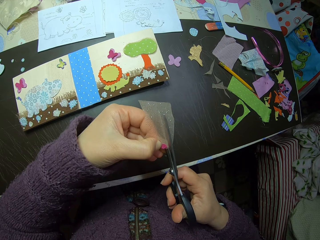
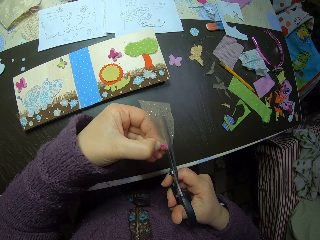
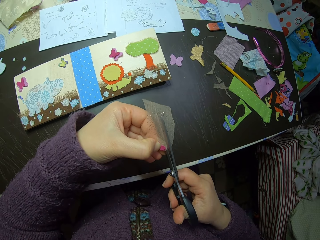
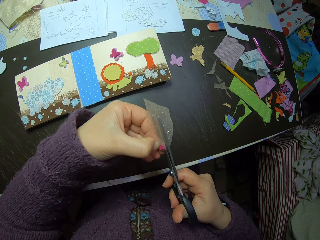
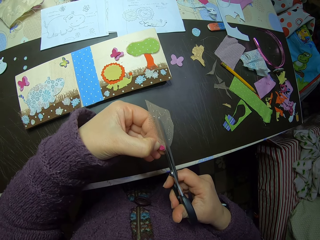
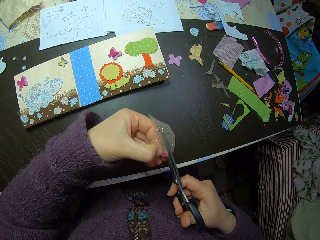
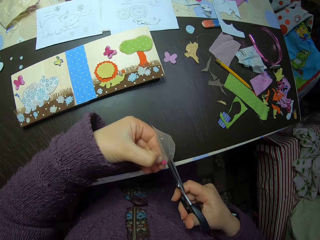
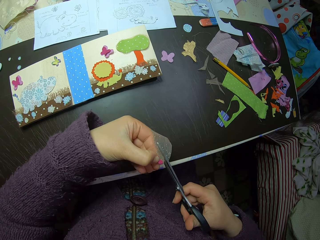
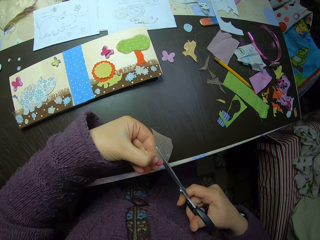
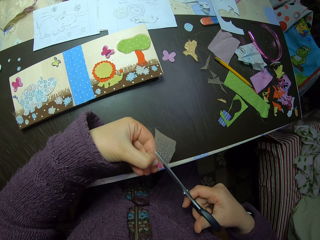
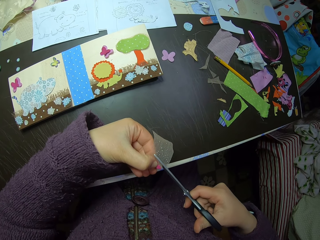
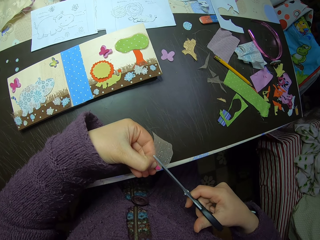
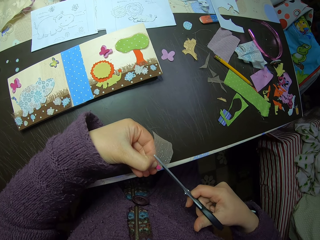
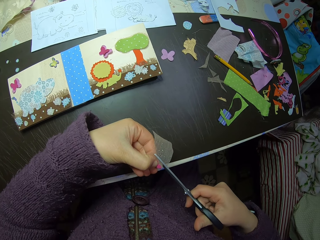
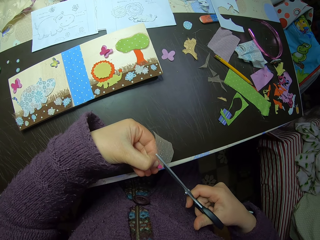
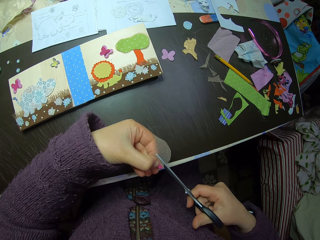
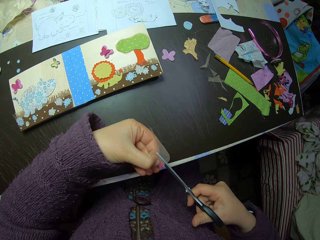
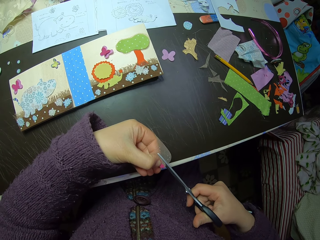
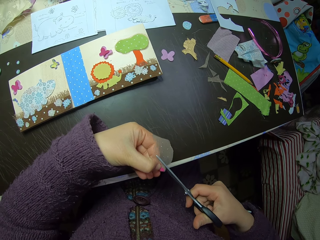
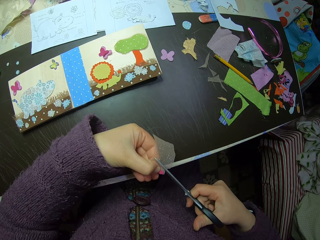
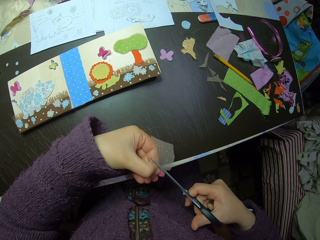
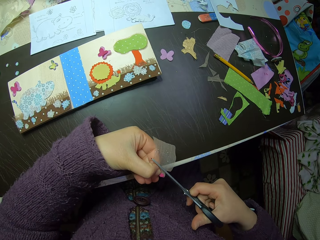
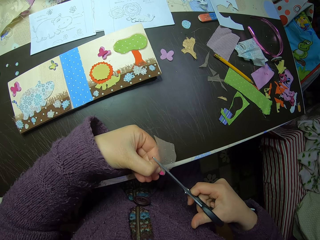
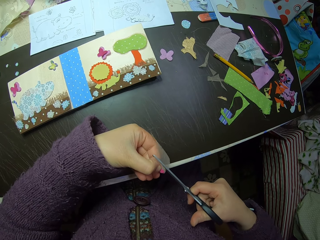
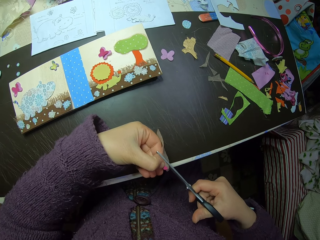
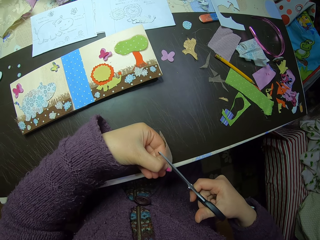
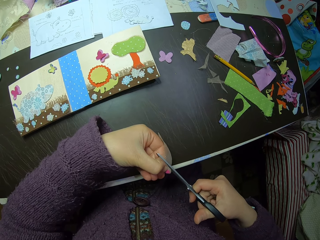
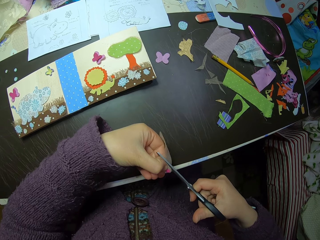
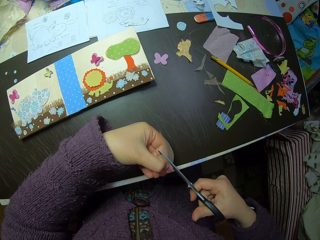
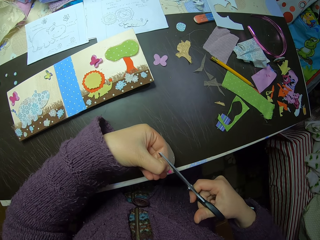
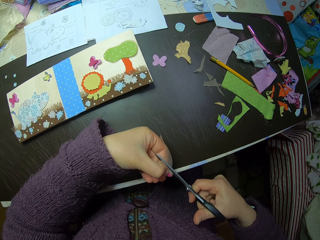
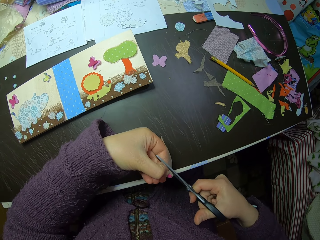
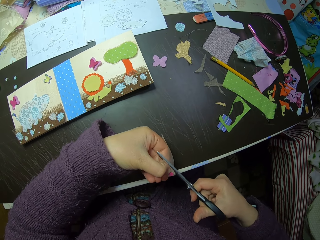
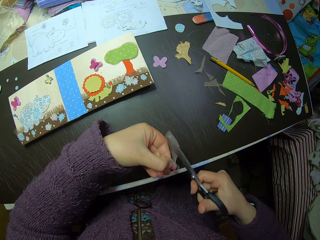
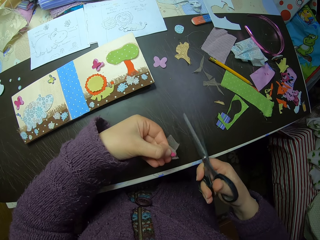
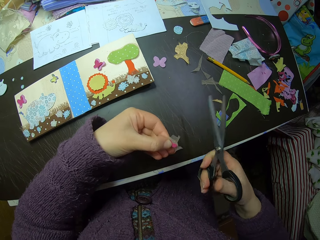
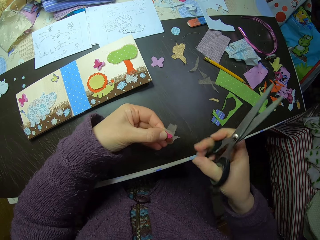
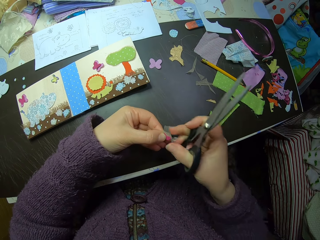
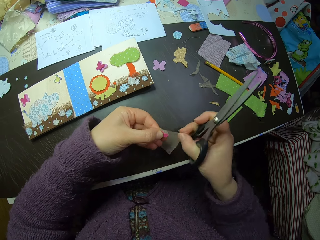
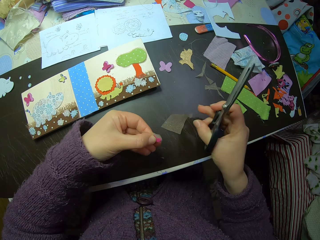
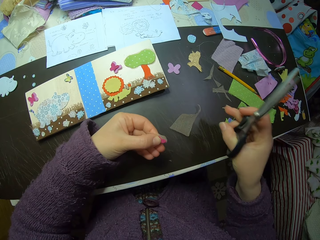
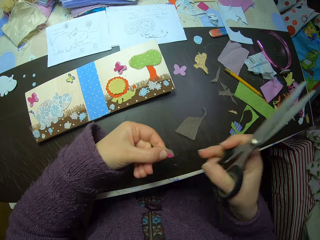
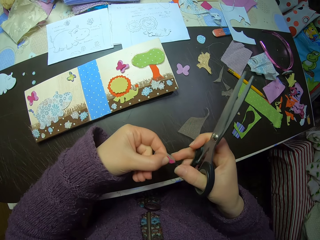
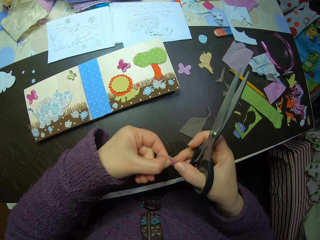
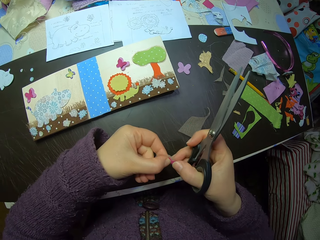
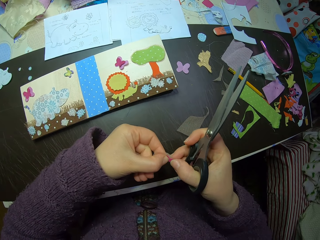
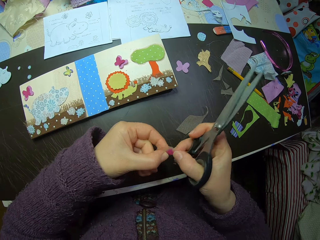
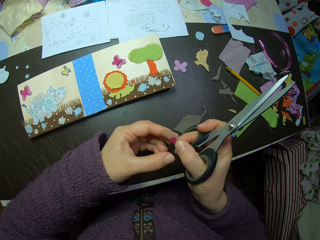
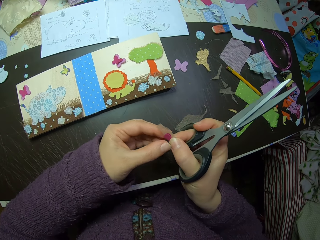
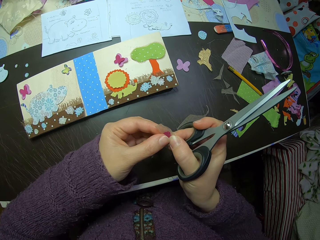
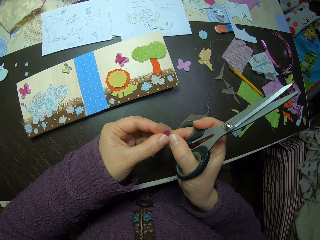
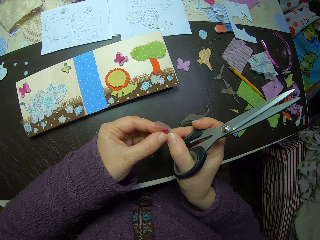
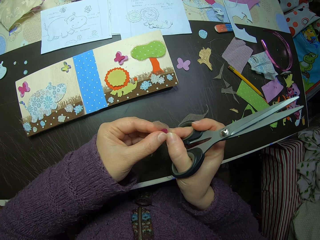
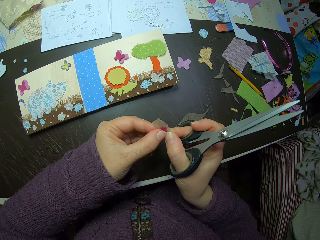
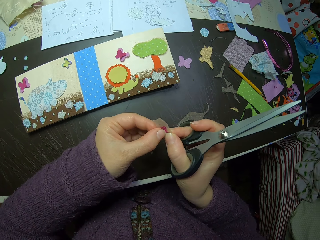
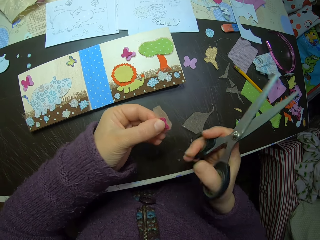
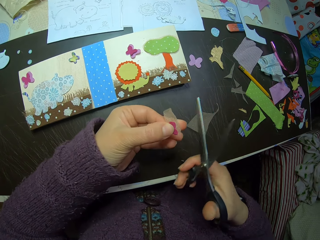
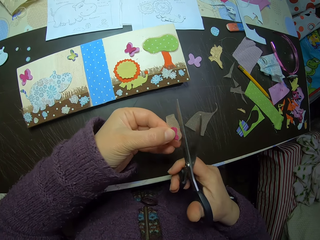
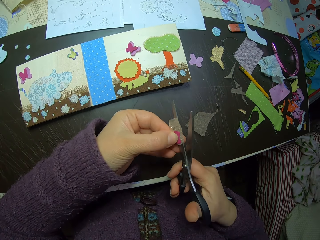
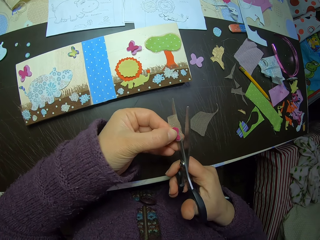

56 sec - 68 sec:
The camera wearer puts the piece of the colorless paper on the table.

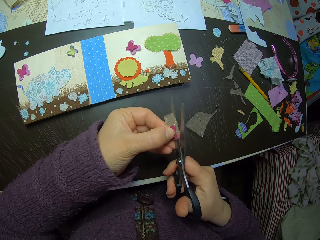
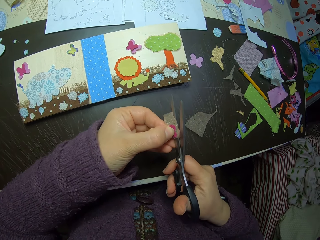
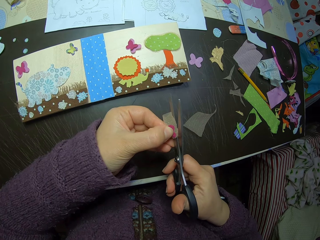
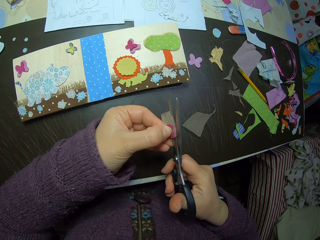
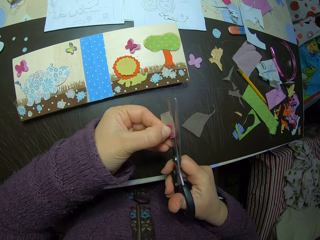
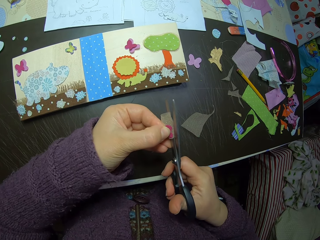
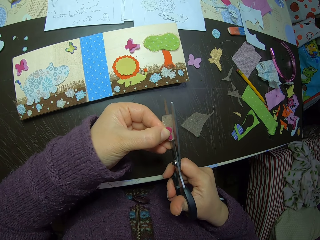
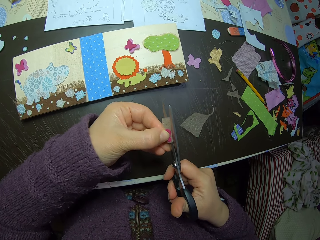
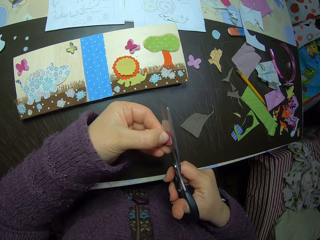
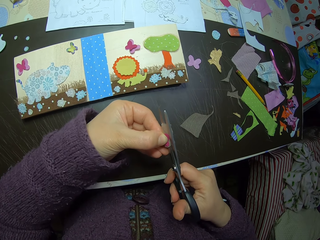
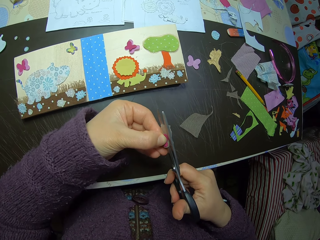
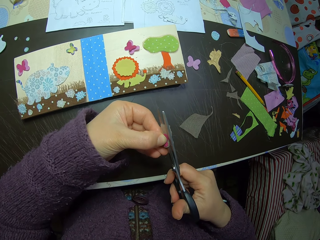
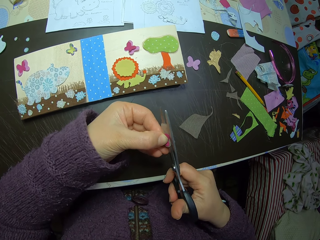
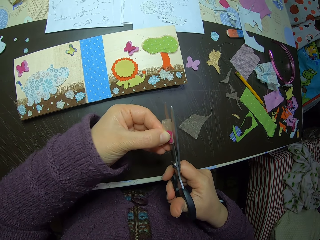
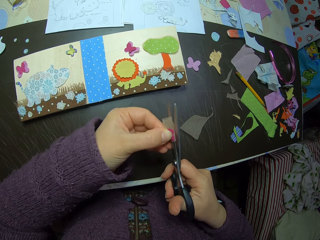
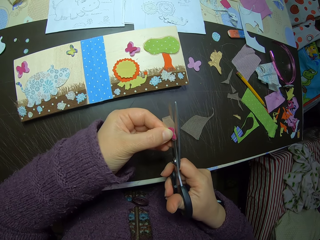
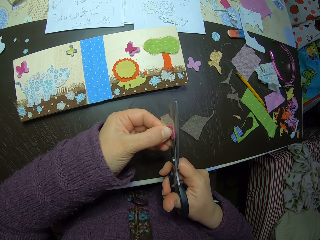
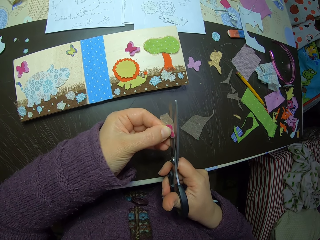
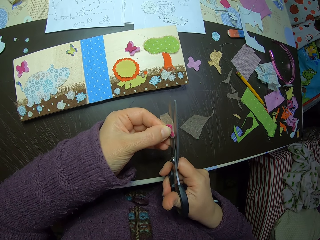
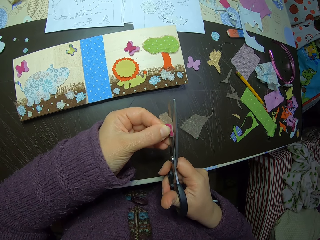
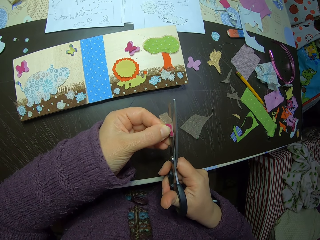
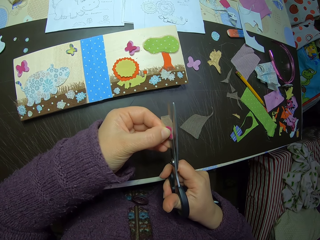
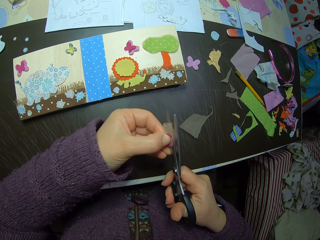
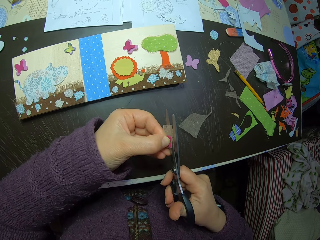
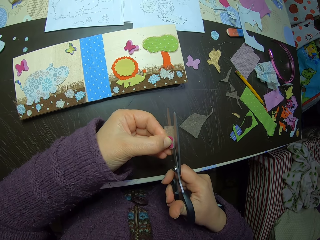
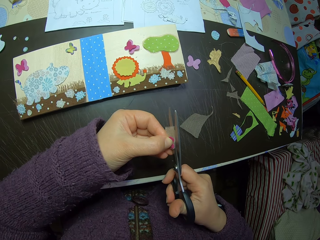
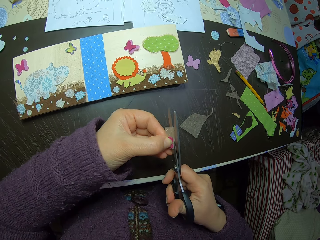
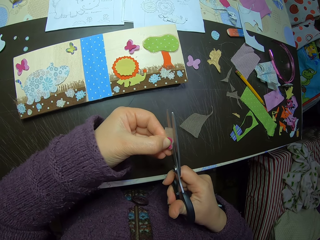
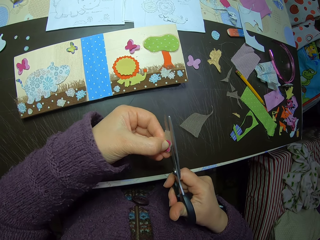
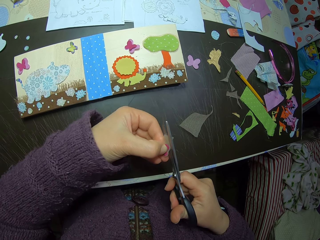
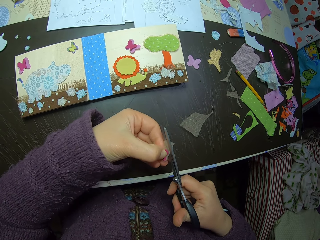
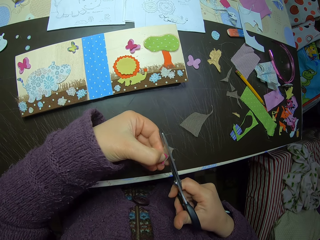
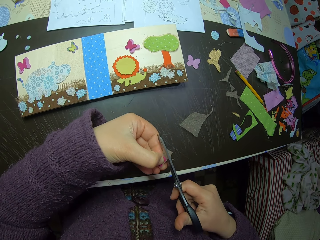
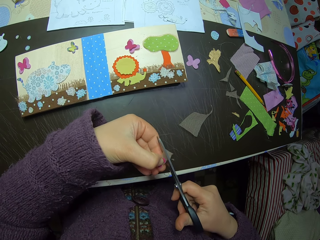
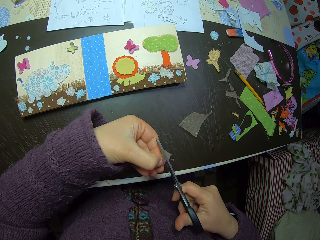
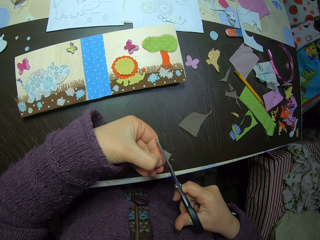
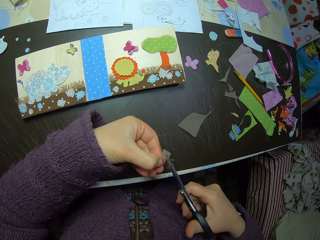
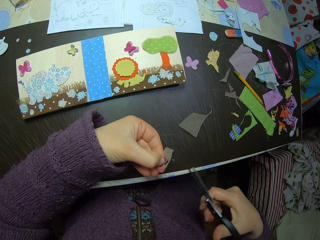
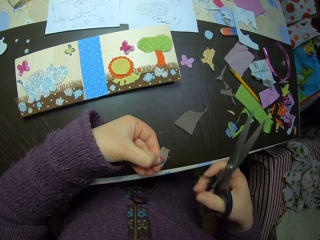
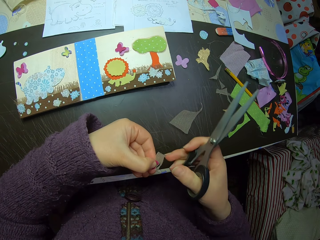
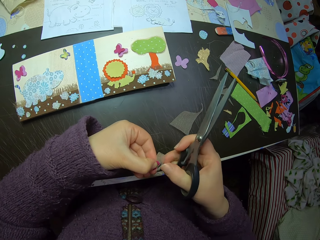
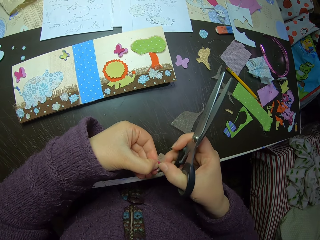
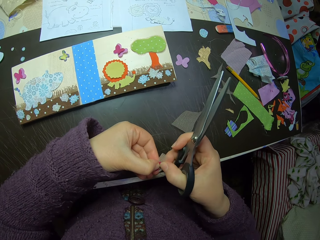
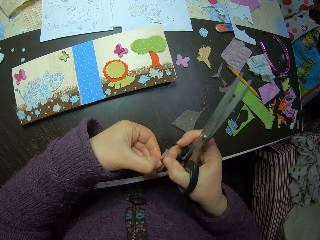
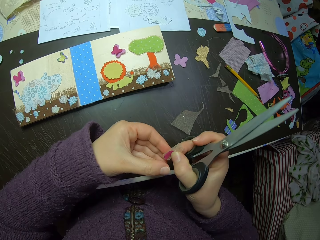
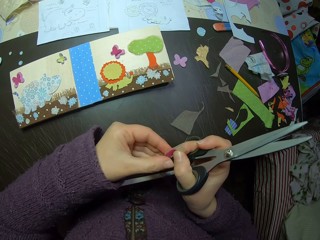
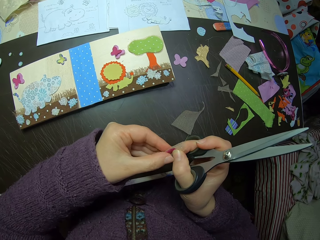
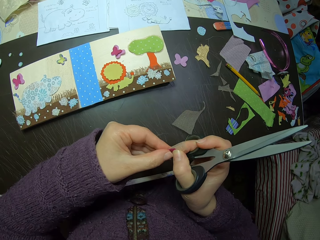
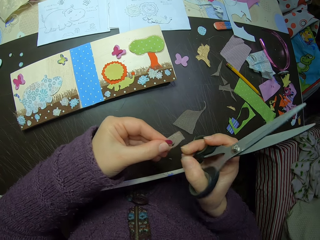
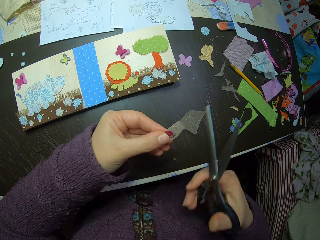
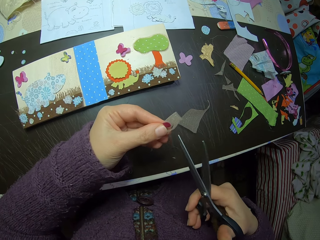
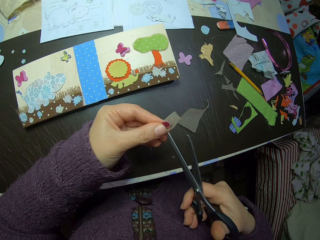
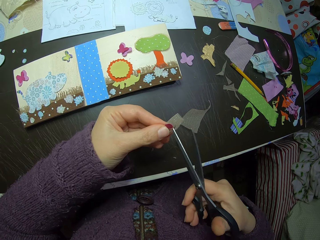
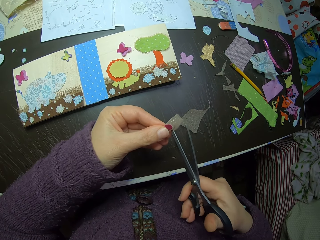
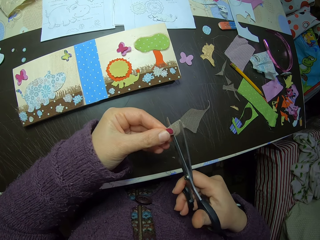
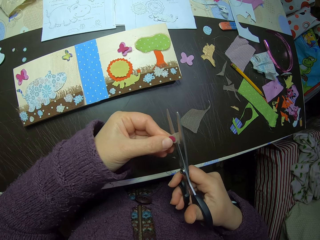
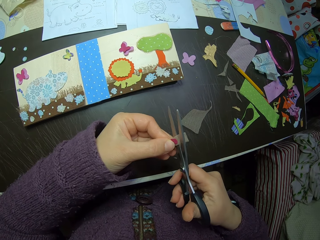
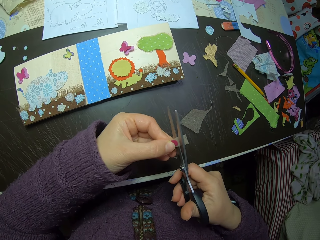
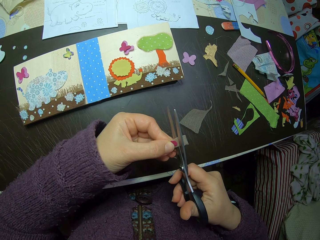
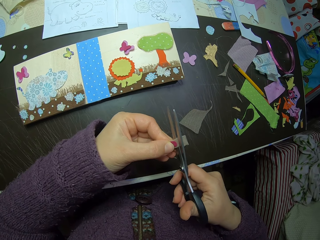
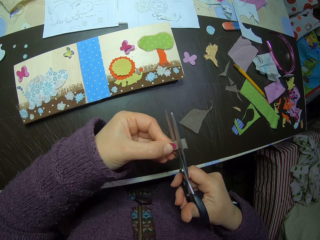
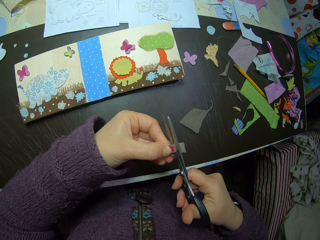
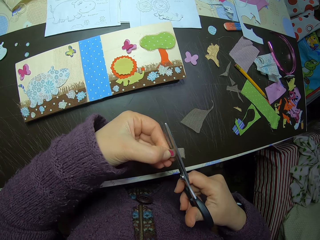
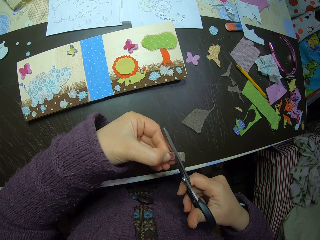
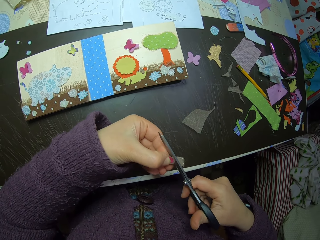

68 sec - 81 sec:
The camera wearer fixes the colorless paper with the butterfly sticker.
